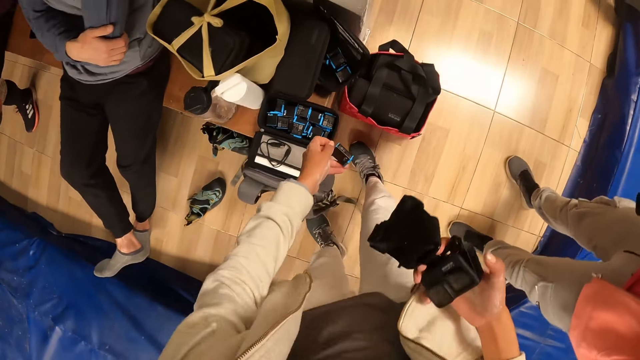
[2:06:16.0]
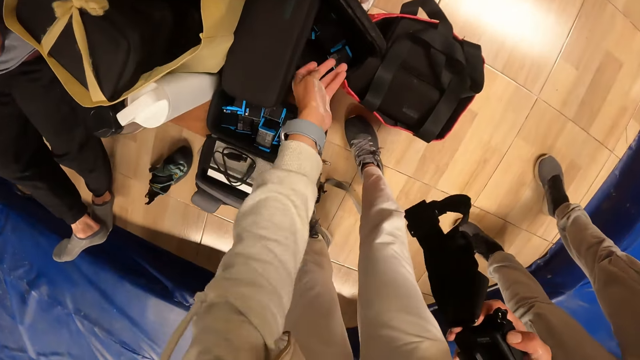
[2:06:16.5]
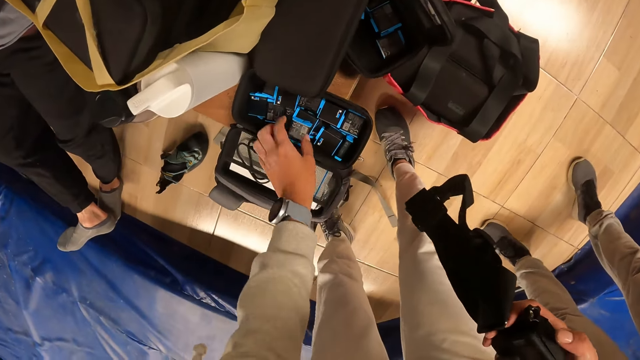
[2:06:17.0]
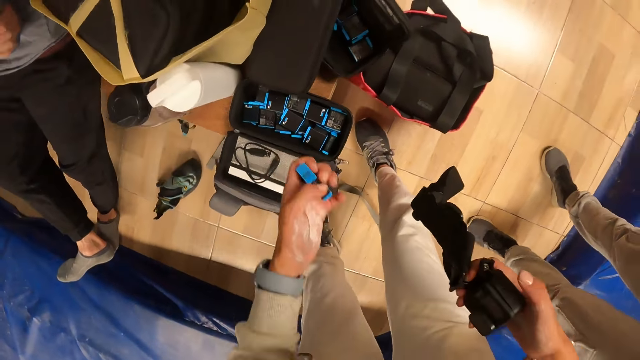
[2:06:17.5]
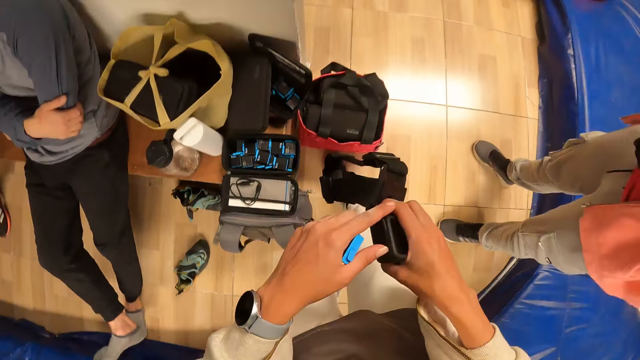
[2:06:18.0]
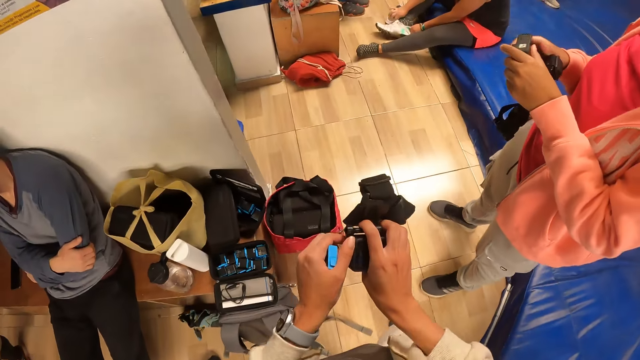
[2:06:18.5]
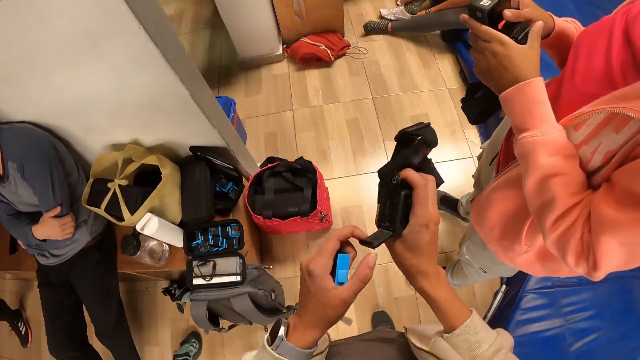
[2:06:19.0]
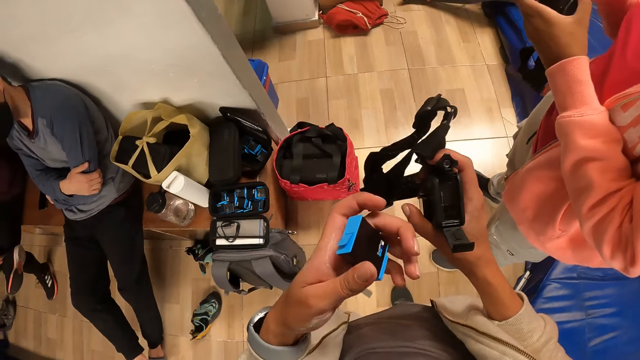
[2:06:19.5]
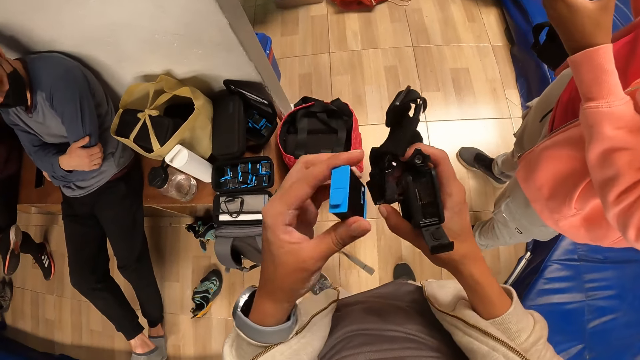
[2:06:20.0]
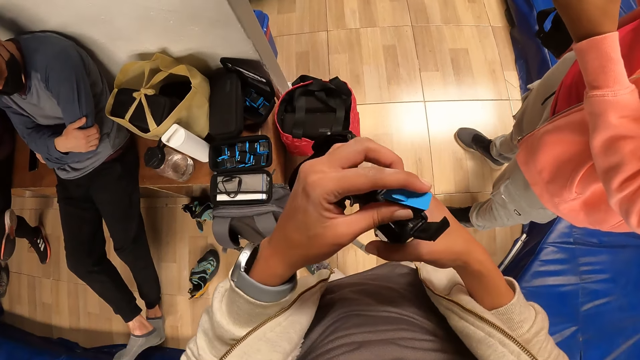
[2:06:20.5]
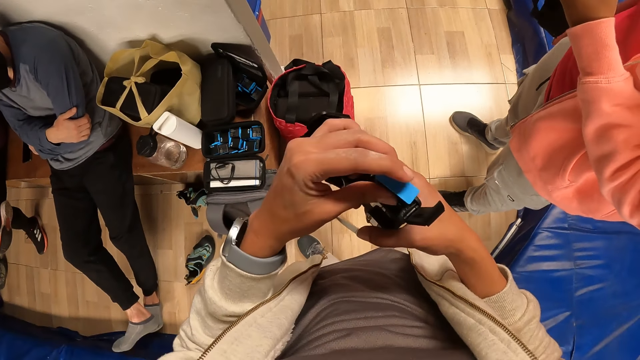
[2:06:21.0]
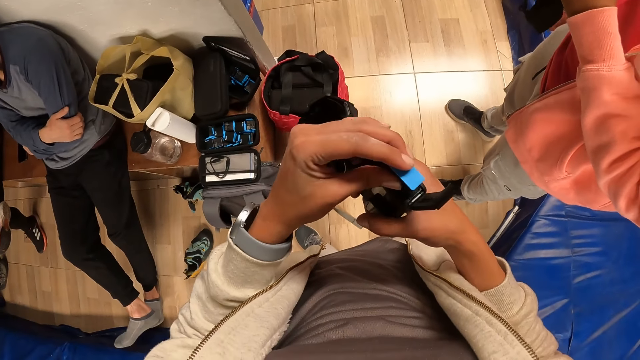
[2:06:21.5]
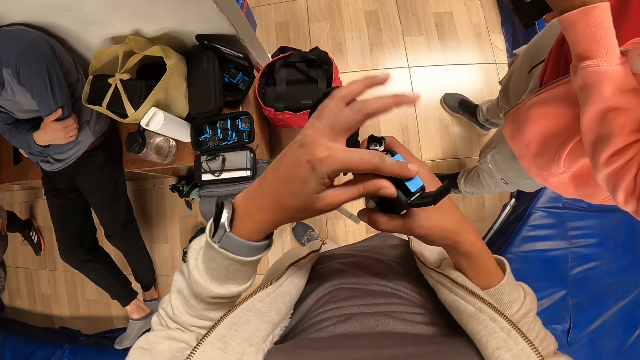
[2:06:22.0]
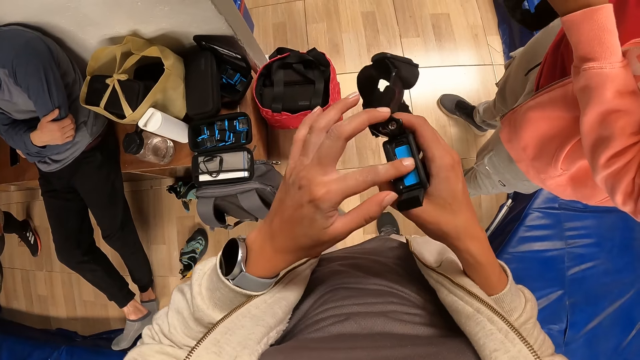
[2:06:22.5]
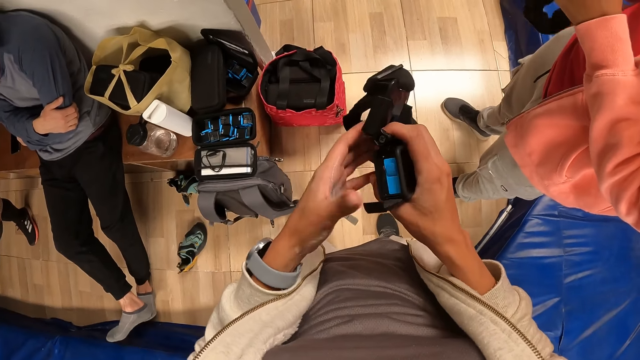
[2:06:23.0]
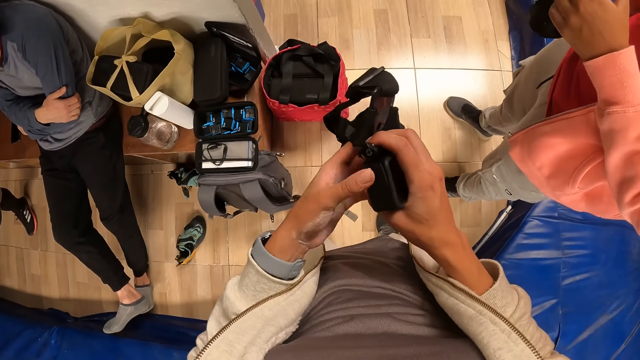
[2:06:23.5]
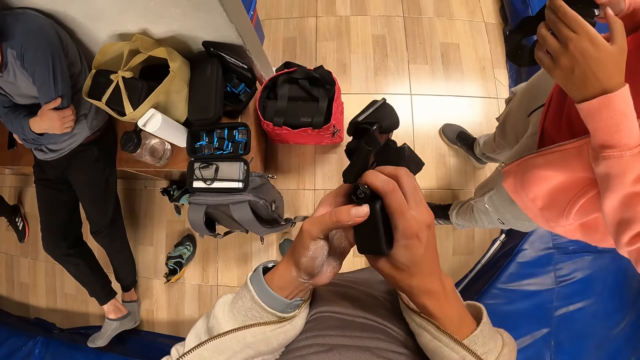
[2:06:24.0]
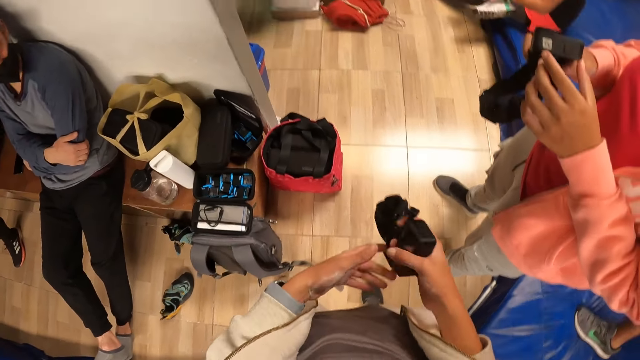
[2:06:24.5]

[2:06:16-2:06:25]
The camera wearer drops the battery in his left hand into a tech case on a bench. He picks up a battery from the tech case on the bench with his left hand. He opens the head camera battery cover with his left hand. A woman adjusts a footwear on her right leg with both hands. The camera wearer inserts the battery in his left hand into the head camera in his right hand. He covers the head camera with his left hand.

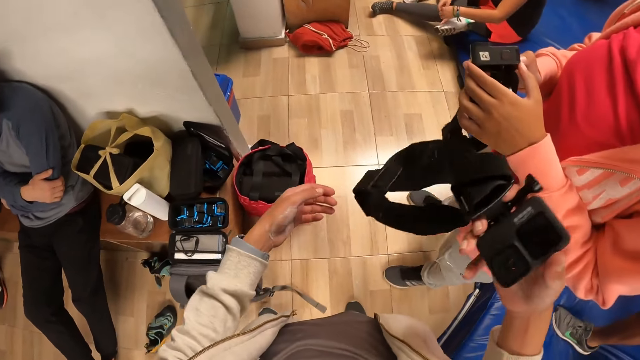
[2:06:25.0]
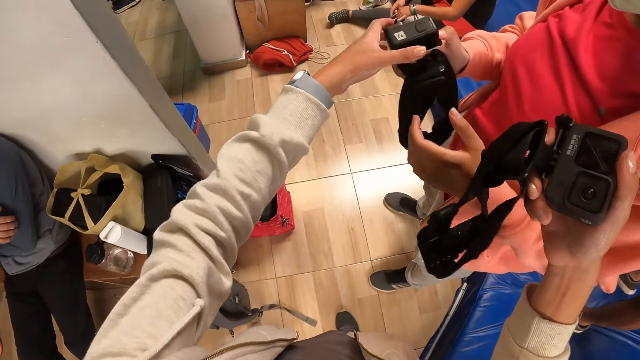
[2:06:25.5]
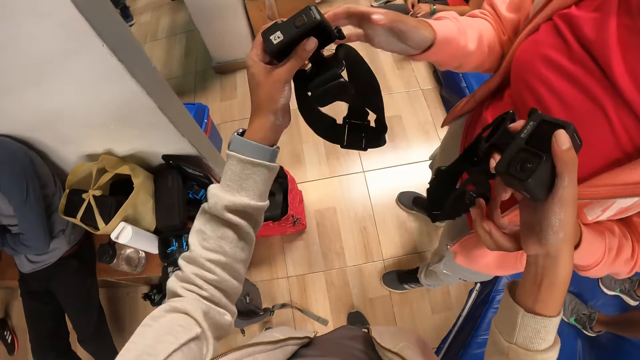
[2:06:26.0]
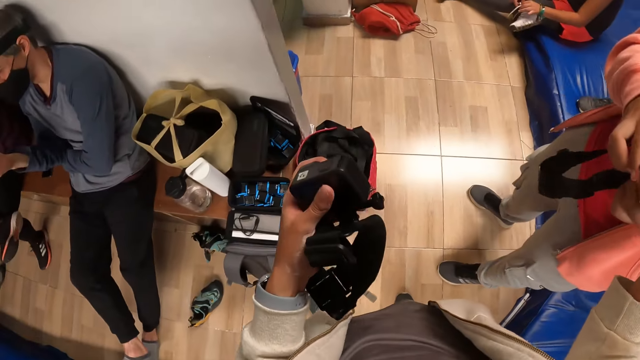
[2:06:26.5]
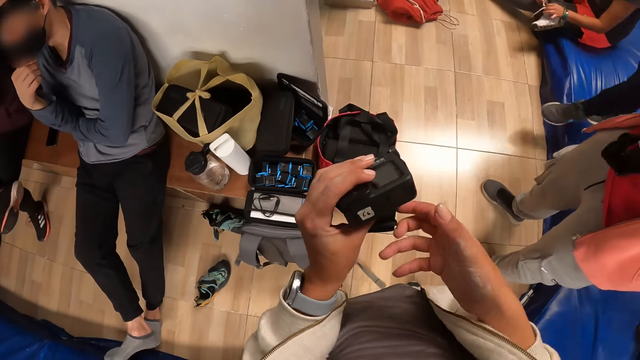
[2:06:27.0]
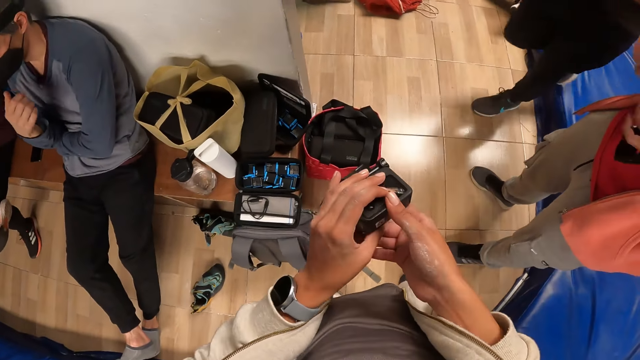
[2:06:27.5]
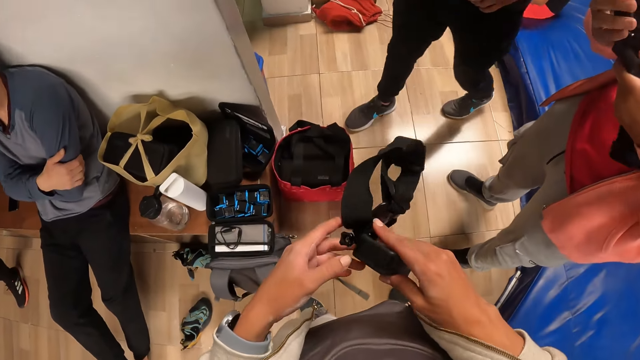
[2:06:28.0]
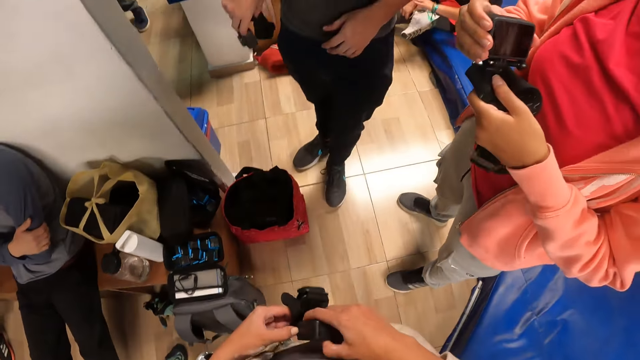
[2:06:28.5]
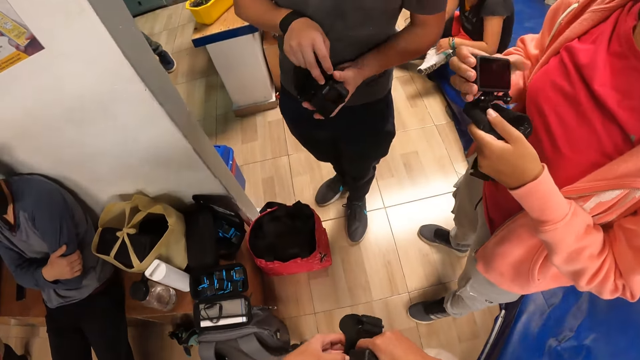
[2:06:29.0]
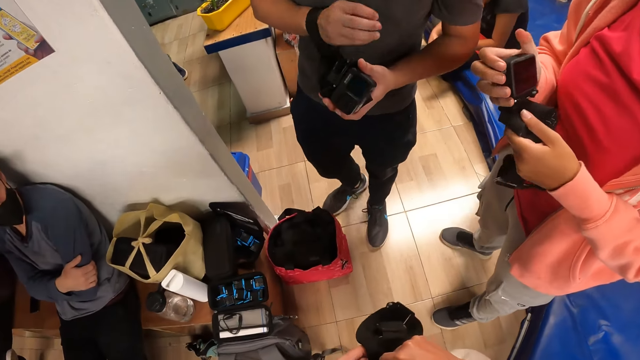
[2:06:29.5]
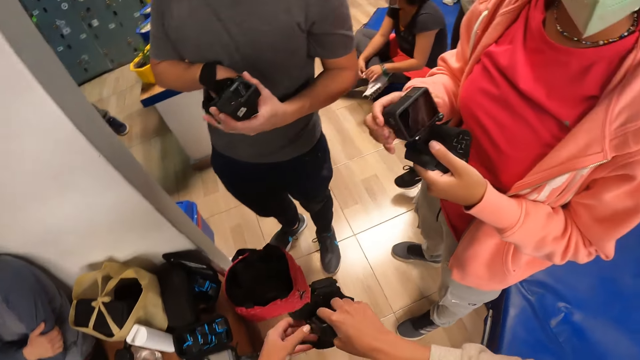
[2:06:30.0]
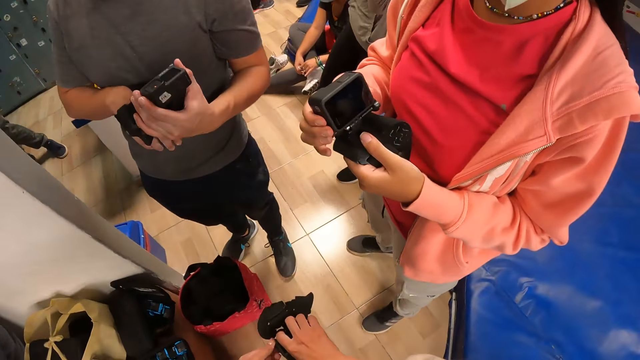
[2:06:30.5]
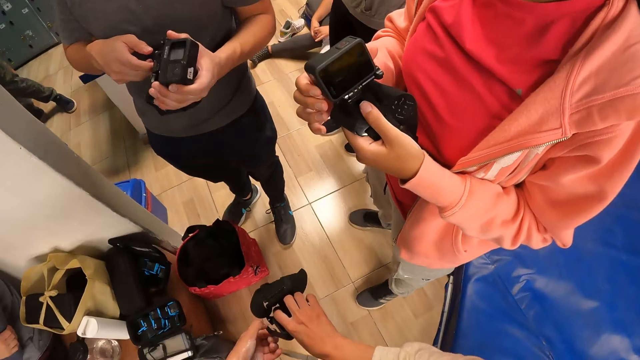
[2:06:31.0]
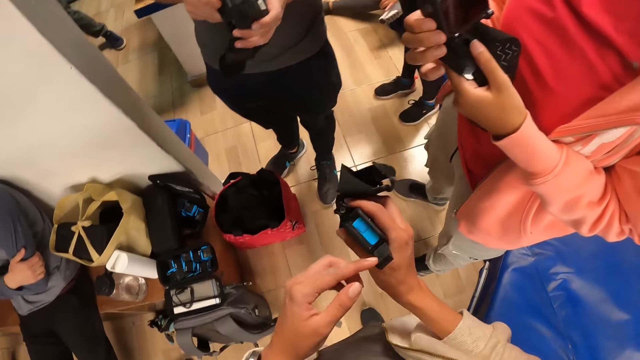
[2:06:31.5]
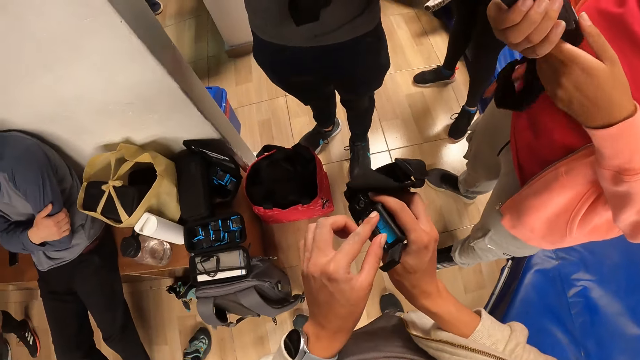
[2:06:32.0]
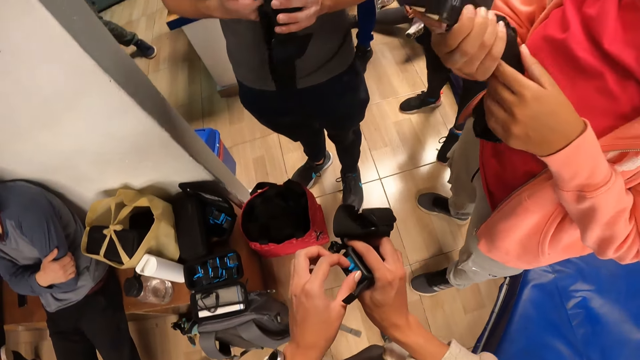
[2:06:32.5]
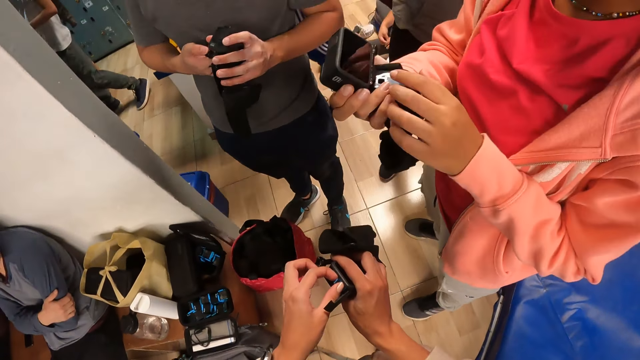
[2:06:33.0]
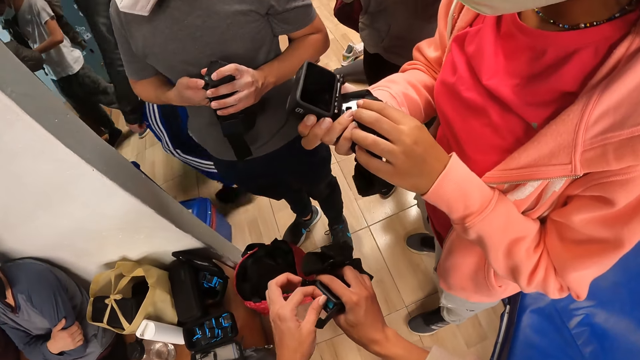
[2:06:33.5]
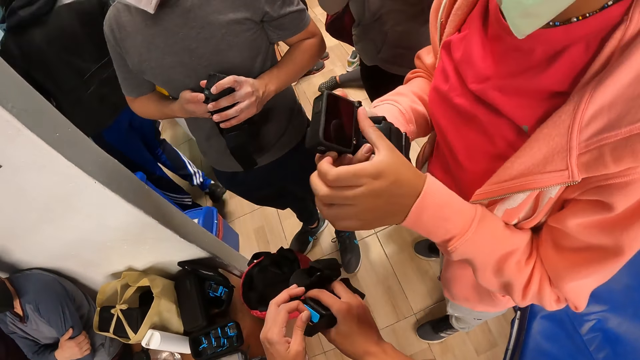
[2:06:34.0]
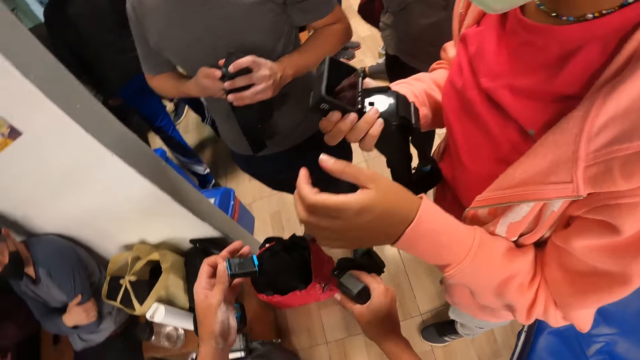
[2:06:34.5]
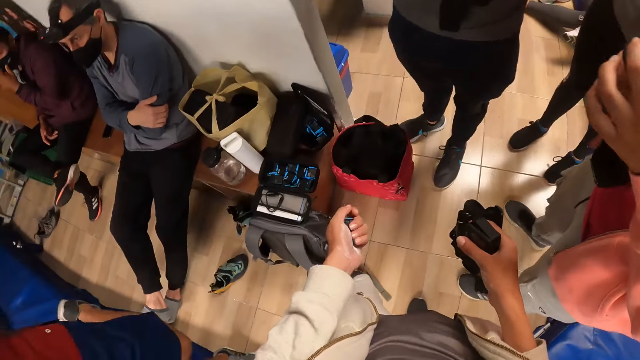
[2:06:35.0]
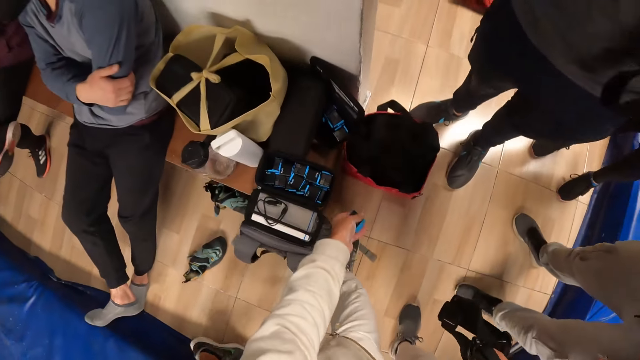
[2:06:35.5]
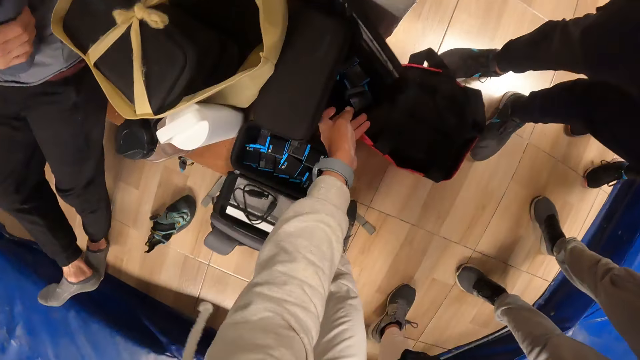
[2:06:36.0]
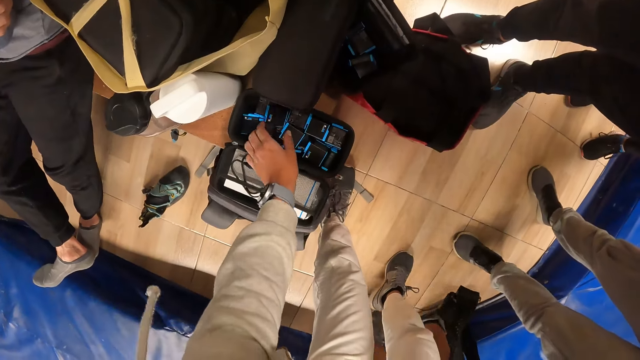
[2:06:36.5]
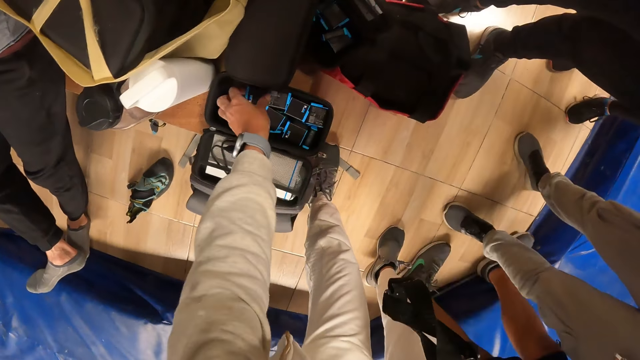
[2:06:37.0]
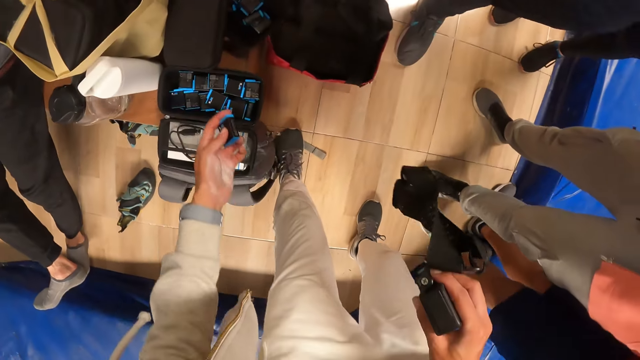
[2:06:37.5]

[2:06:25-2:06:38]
The camera wearer collects the head camera from the woman's right hand with his left hand. The woman collects the head camera from the camera wearer's right hand with both hands. The camera wearer examines the camera with both hands. A man passes a camera to his right hand. The camera wearer opens the head camera battery cover with his left hand. The man adjusts the camera in his left hand with his right hand. The camera wearer removes a battery from the head camera in his right hand with his left hand. He drops the battery in his left hand into the tech case on the bench. He picks up a battery from the tech case on the bench with his left hand.
